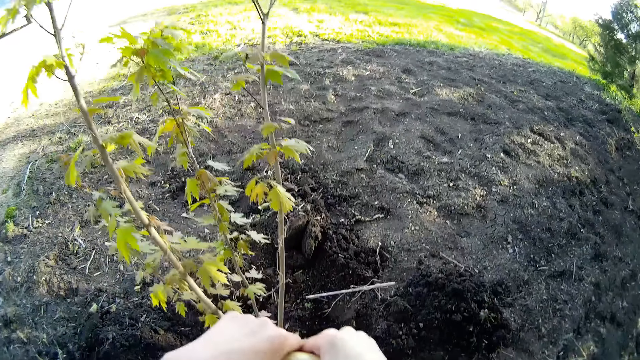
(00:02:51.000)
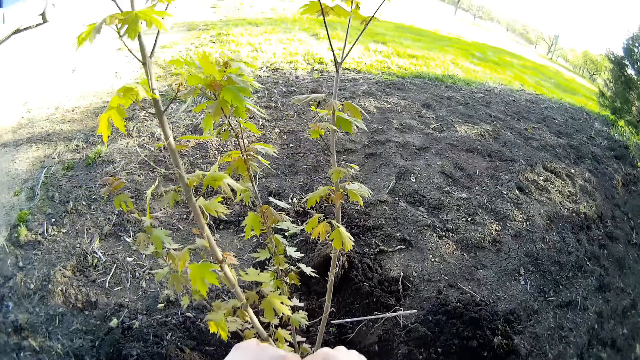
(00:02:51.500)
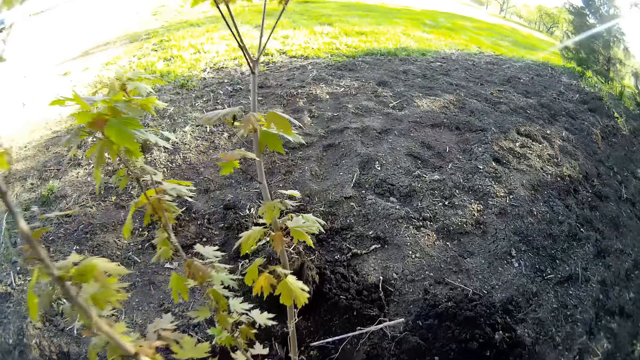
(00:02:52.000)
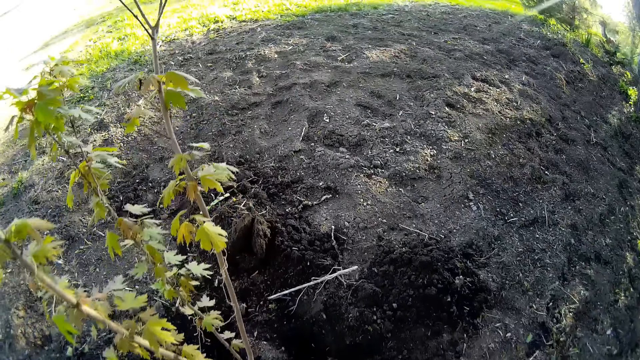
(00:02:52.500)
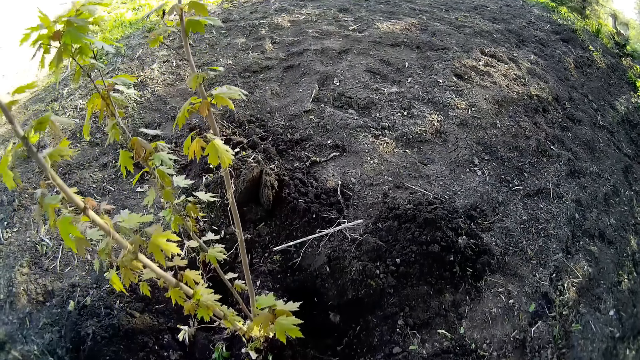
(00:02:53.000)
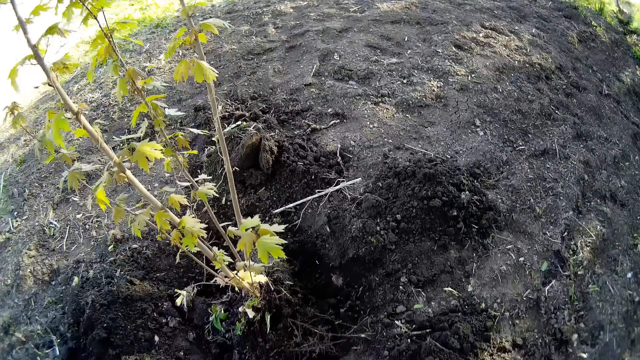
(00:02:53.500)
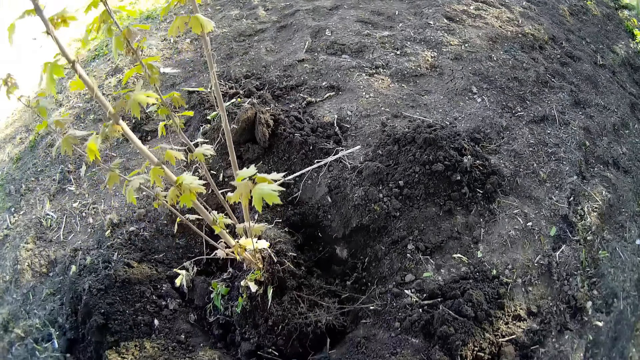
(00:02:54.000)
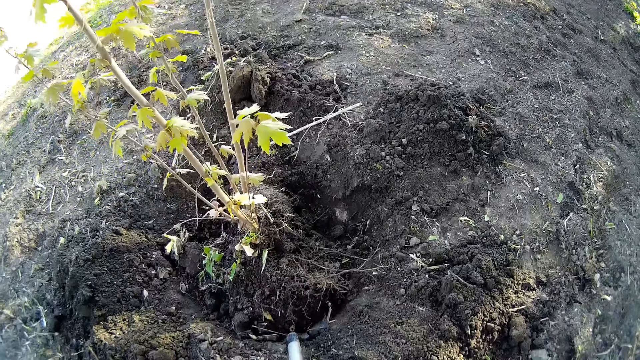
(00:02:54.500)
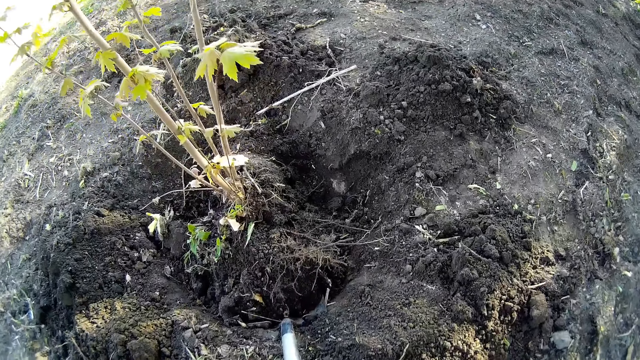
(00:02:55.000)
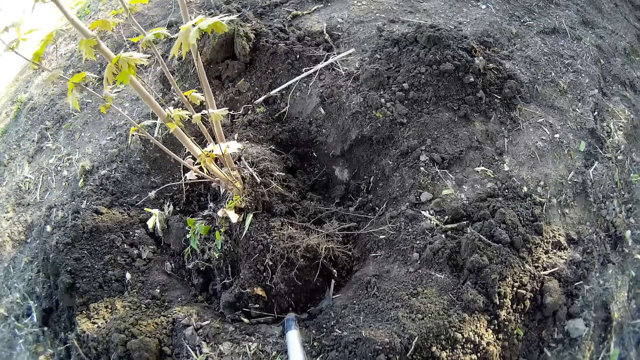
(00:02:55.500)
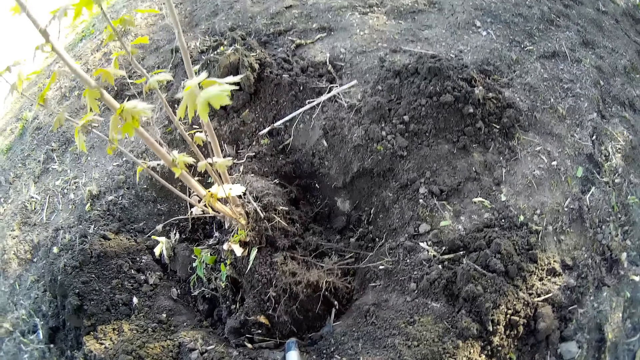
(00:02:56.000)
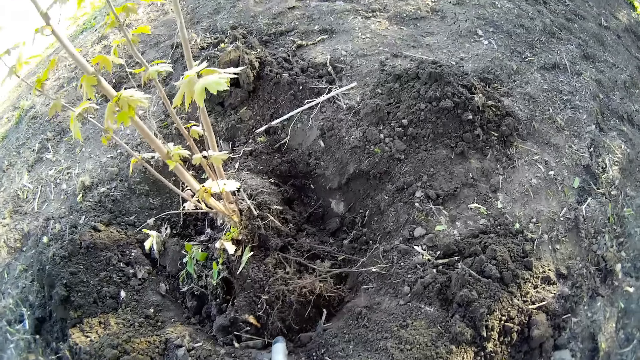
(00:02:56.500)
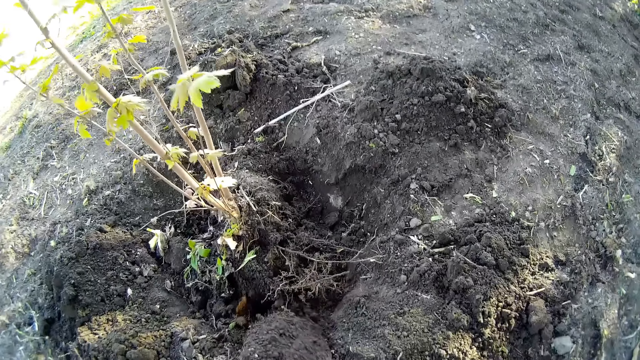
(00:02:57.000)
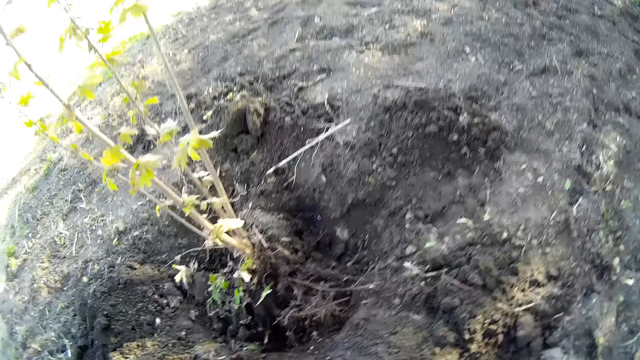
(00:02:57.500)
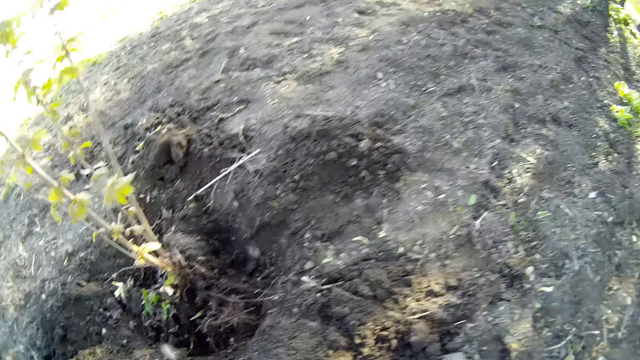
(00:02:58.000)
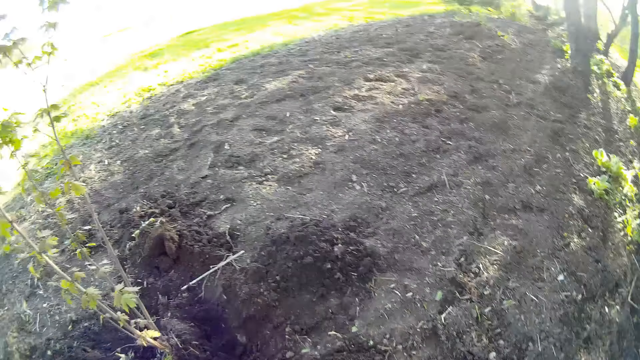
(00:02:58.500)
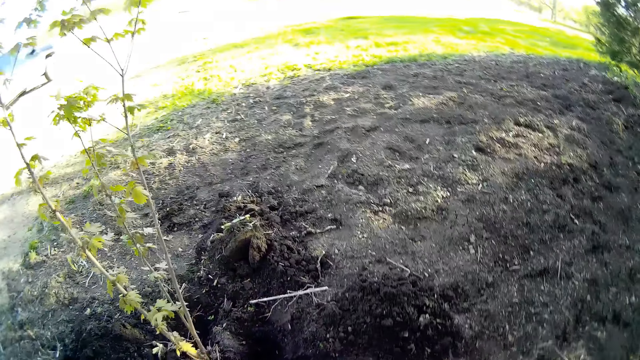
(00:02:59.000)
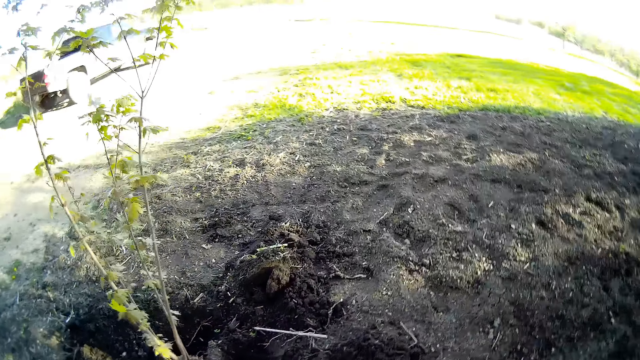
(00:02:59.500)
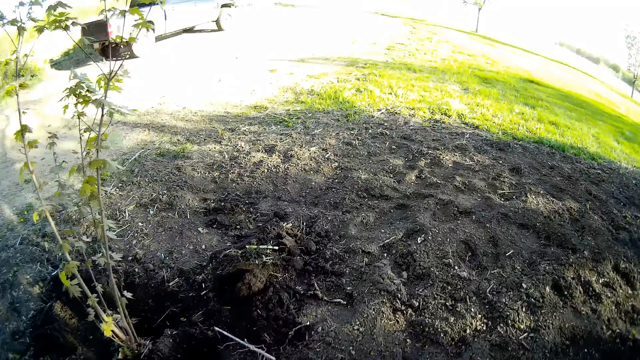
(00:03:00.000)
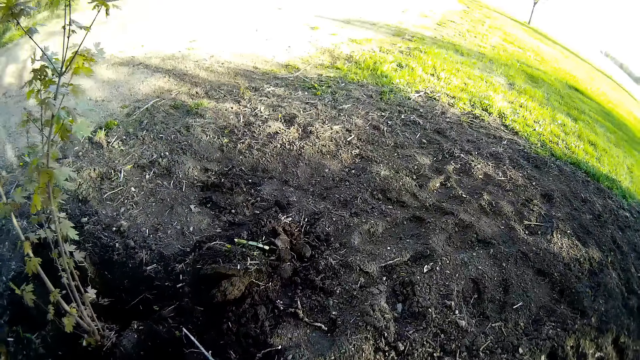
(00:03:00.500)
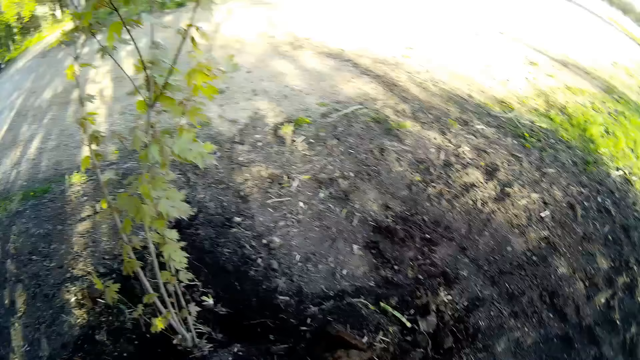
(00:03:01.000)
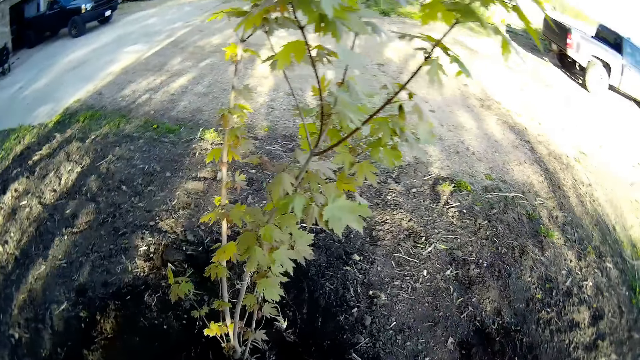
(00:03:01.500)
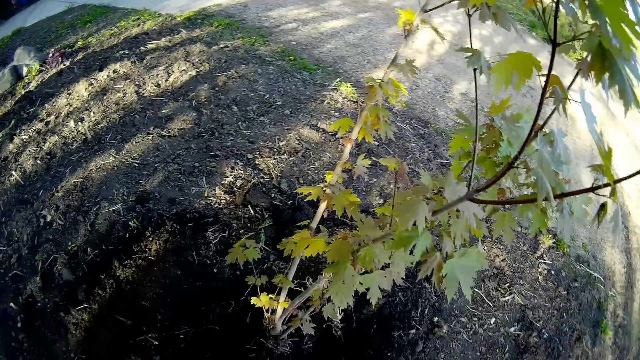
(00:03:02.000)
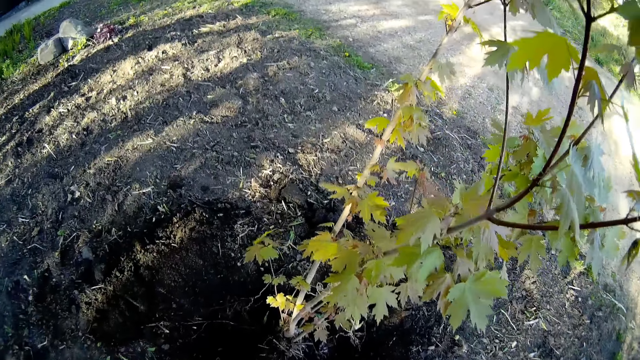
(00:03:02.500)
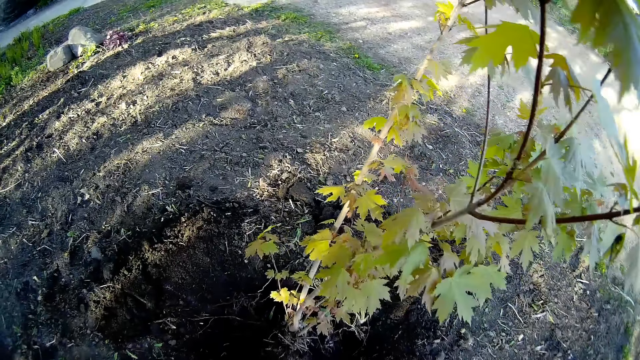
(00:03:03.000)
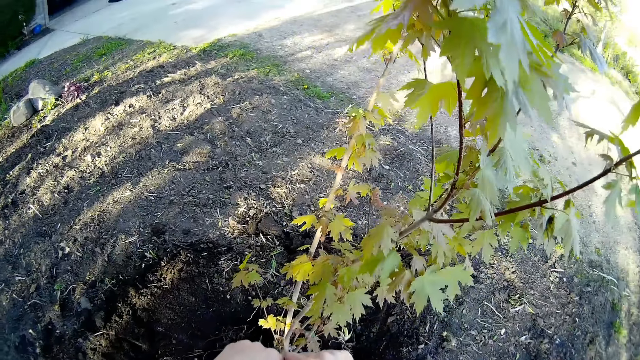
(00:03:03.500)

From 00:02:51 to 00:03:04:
The camera wearer packs the soil from the ground with the shovel in his hands. He walks around the garden and moves to the side of the plant.

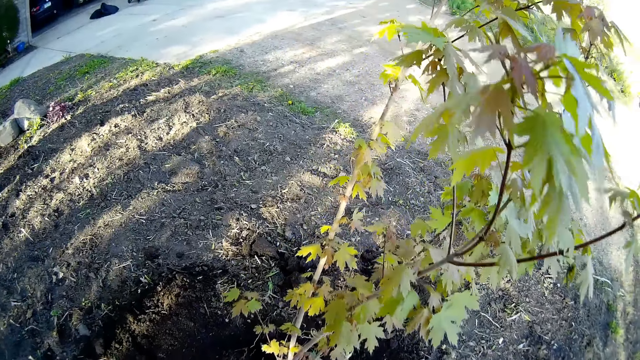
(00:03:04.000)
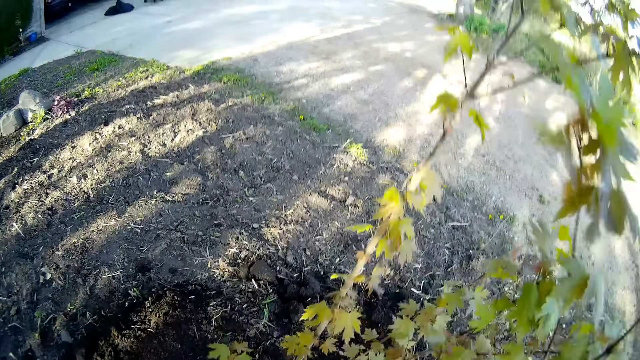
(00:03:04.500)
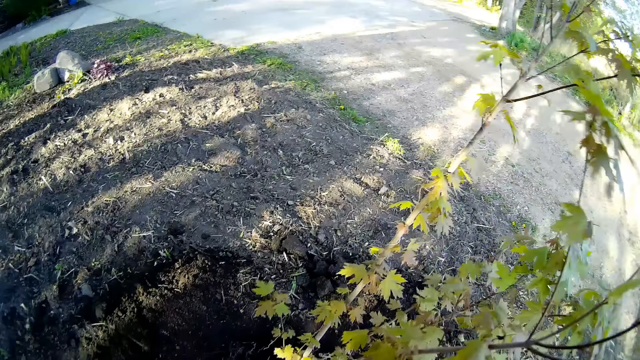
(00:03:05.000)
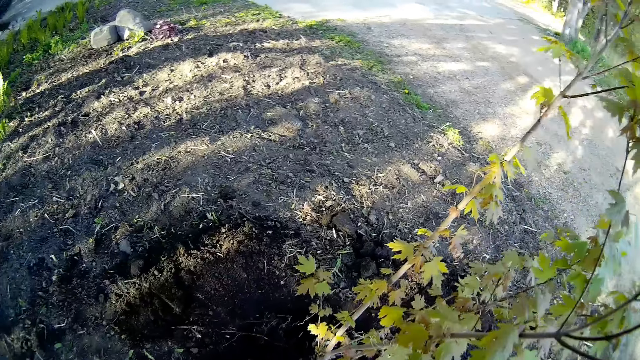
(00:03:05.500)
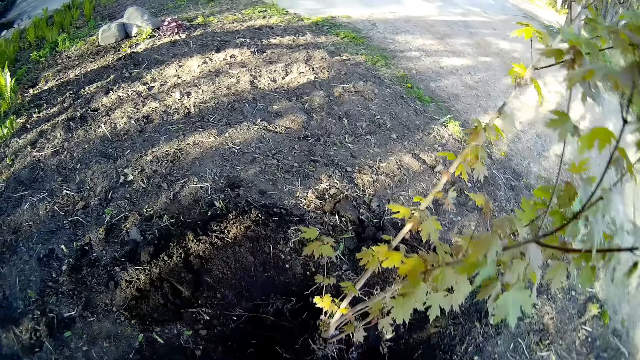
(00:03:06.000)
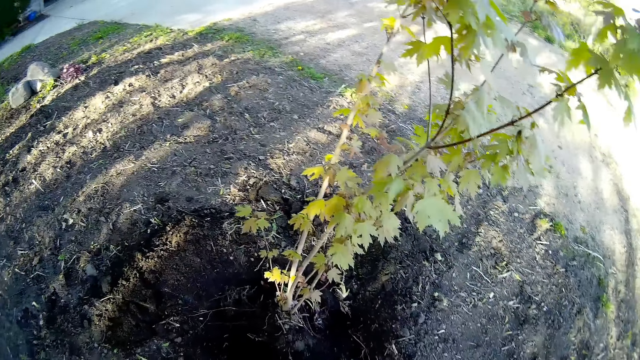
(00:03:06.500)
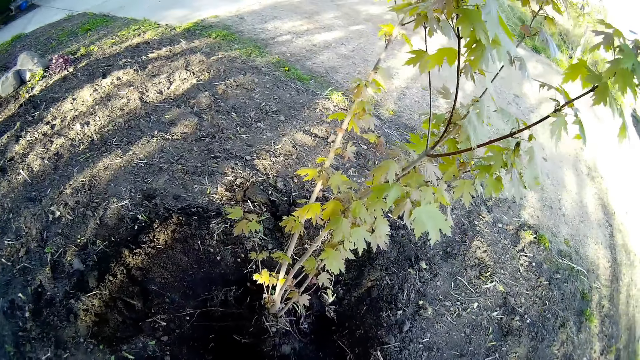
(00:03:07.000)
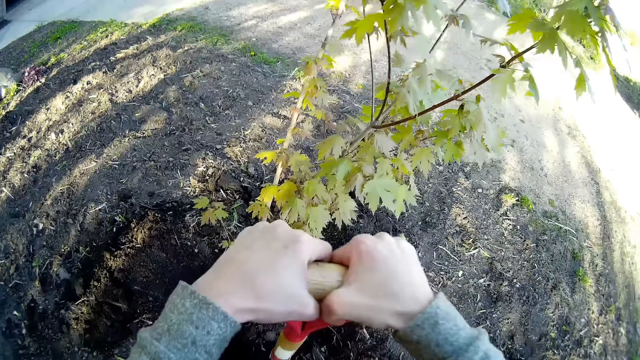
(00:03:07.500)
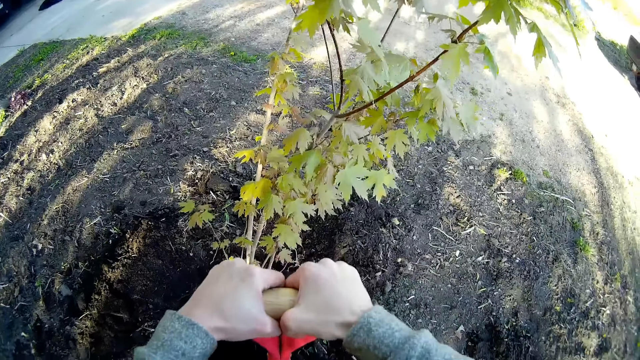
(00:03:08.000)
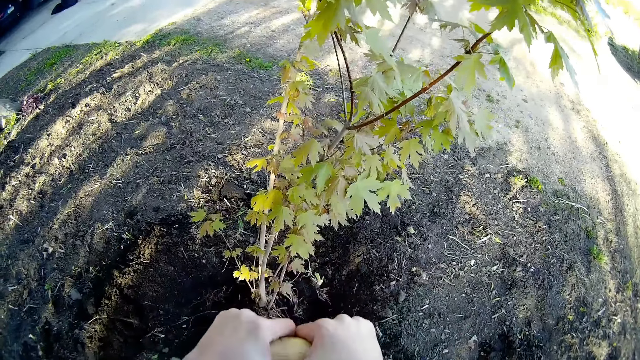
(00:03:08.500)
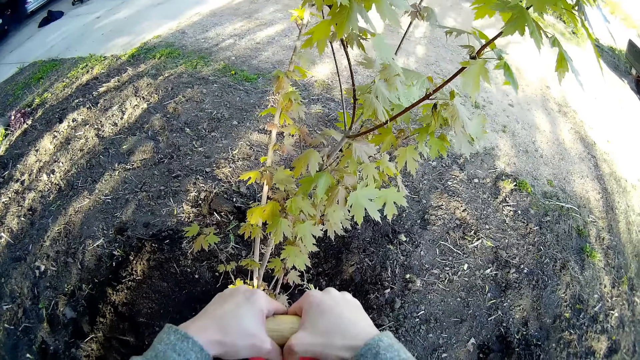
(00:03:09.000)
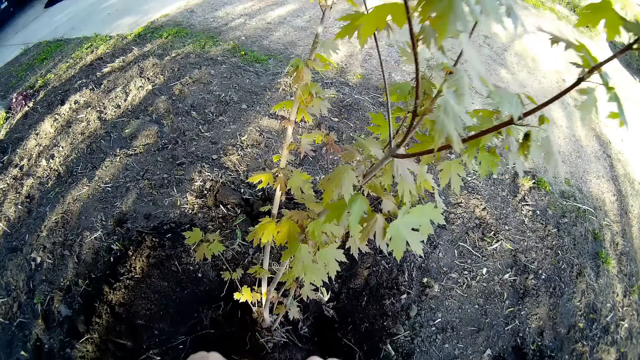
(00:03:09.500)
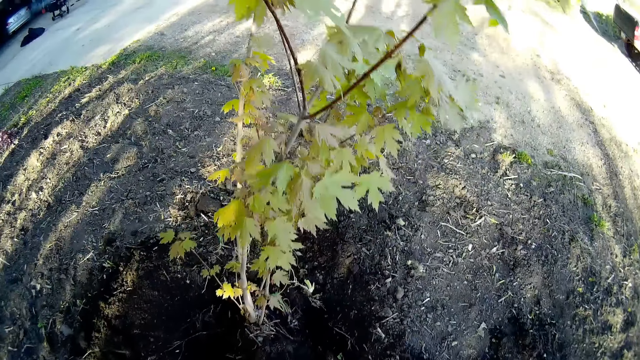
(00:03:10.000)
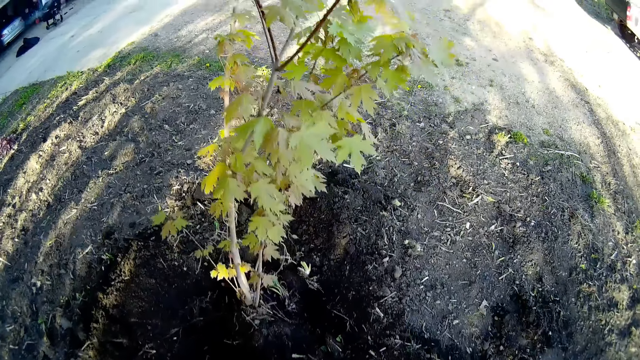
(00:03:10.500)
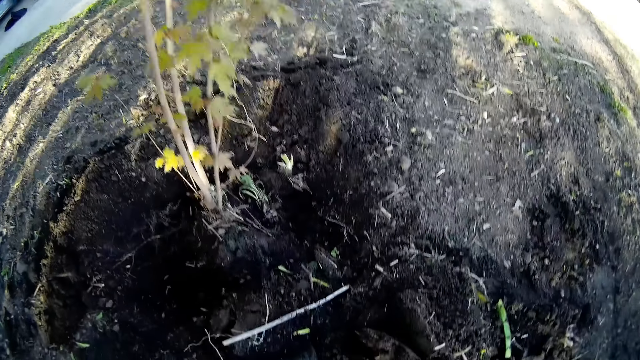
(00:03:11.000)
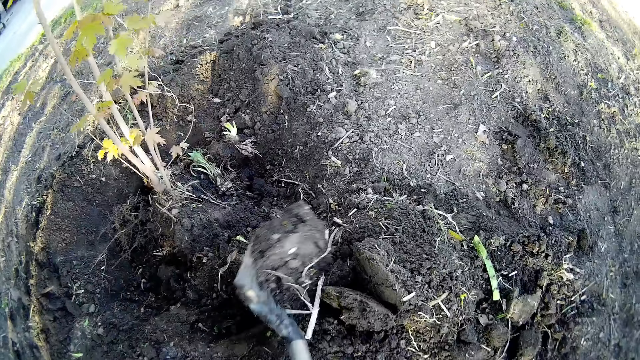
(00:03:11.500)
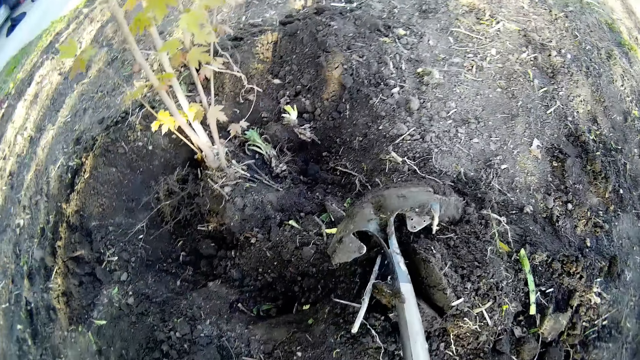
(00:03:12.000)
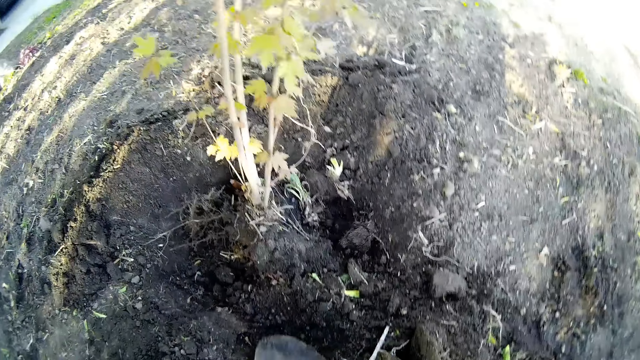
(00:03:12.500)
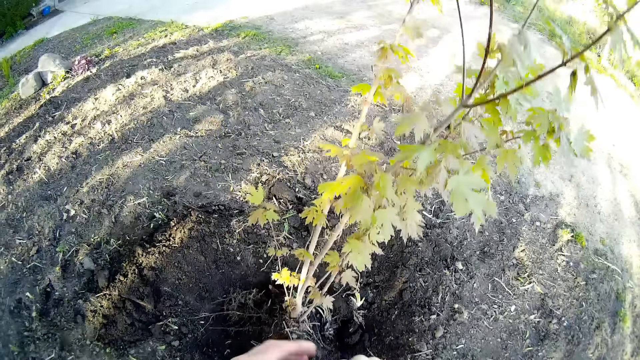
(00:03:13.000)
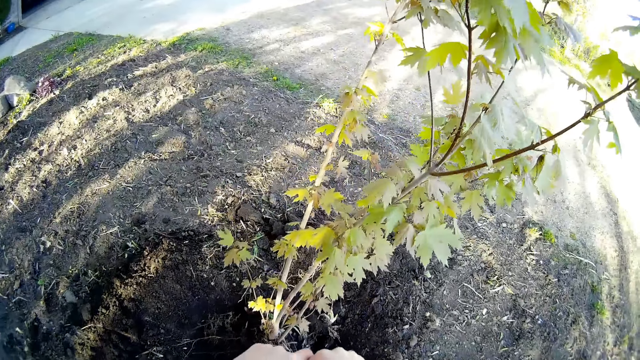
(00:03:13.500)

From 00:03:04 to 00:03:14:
The camera wearer tills the soil with the shovel in his hands. He packs the soil from the ground with the shovel in his hands. He pours the soil in the shovel in his hands on the ground on the side of the garden.
